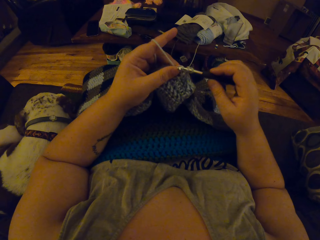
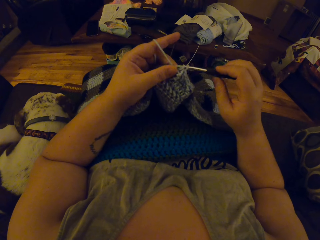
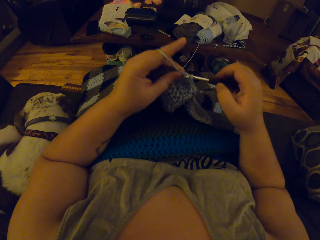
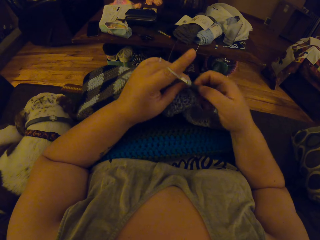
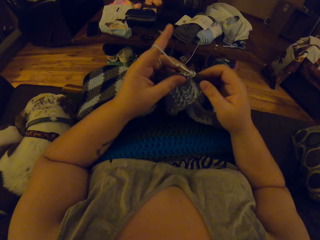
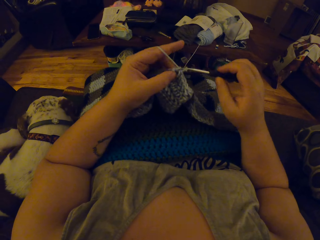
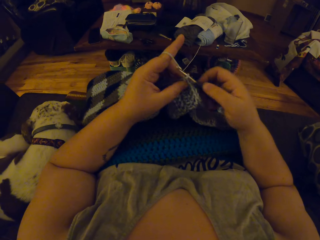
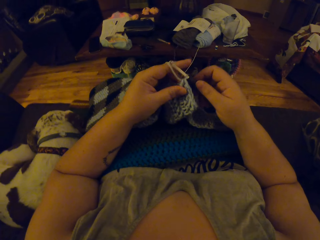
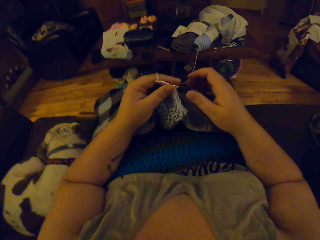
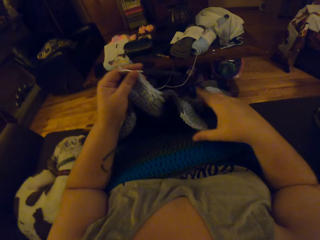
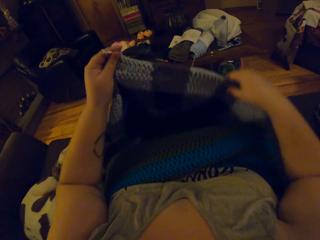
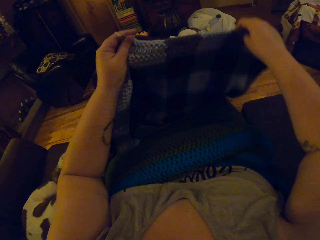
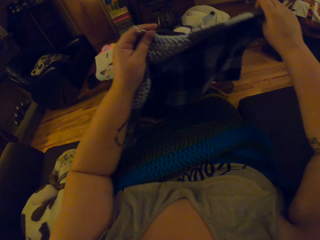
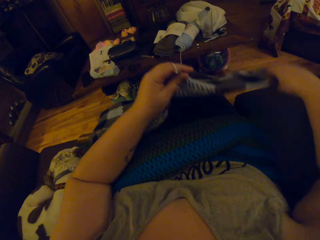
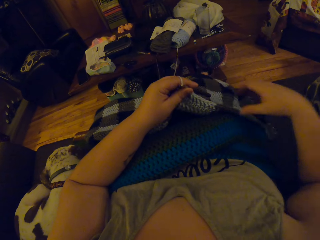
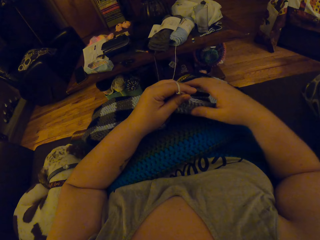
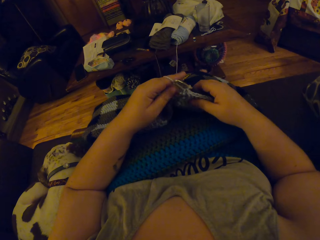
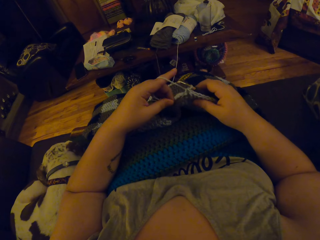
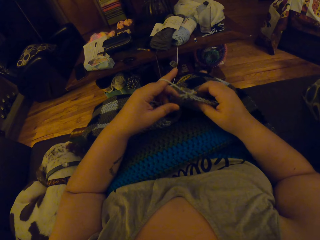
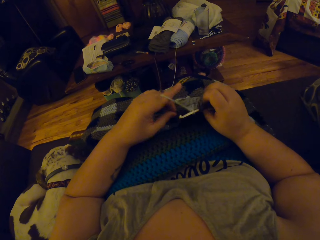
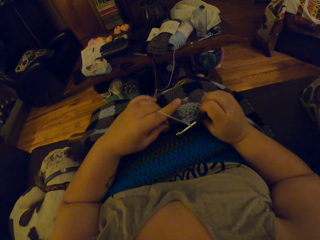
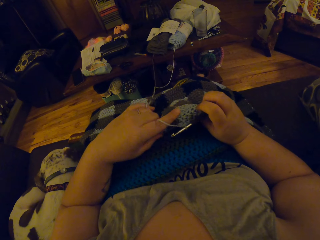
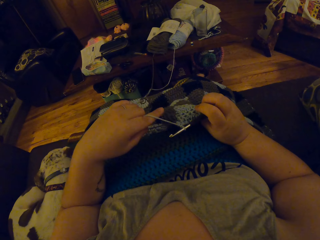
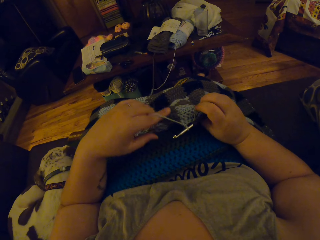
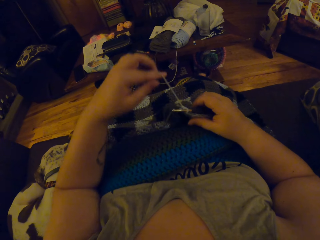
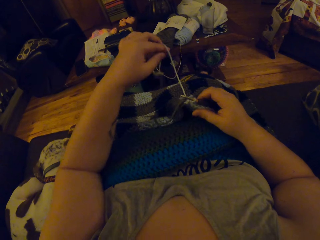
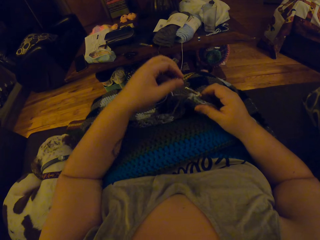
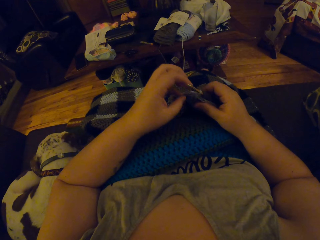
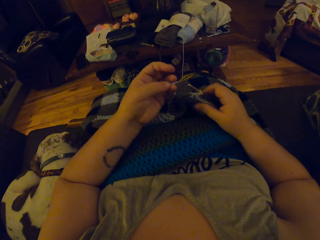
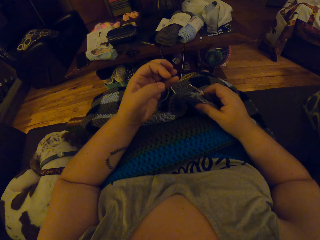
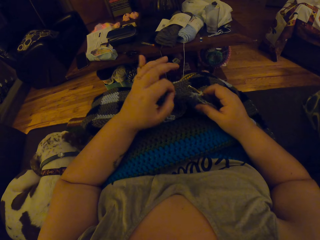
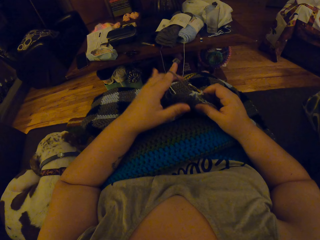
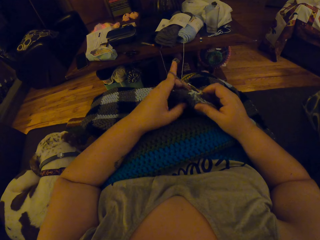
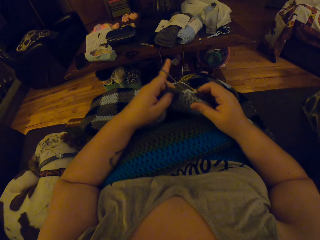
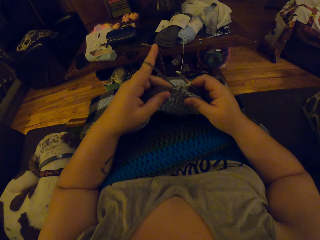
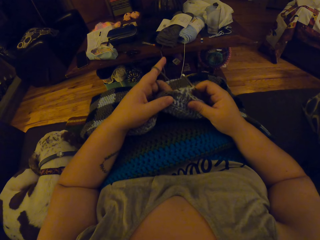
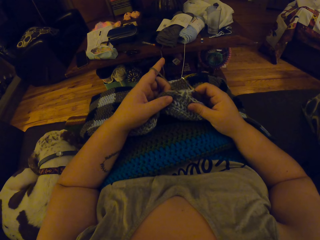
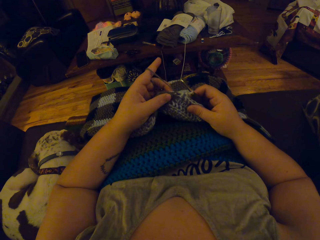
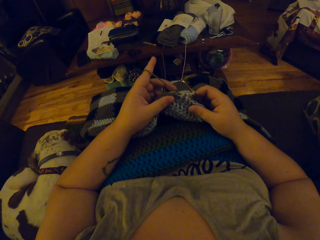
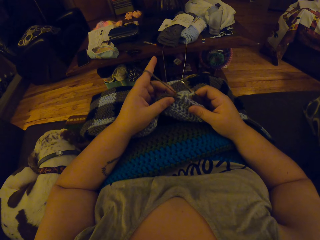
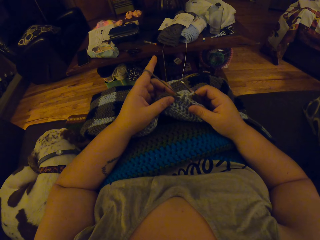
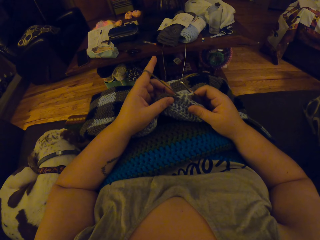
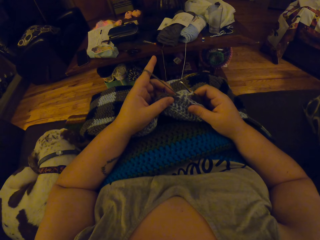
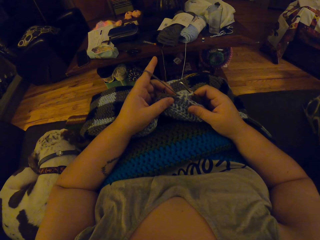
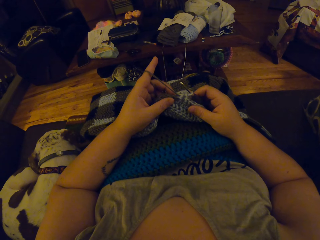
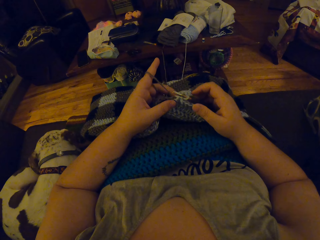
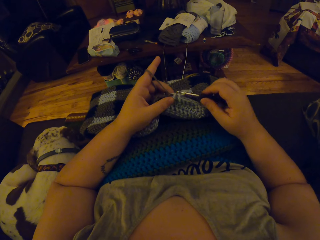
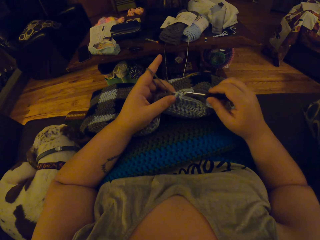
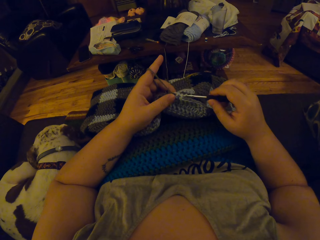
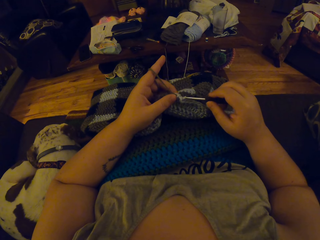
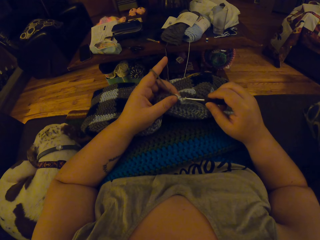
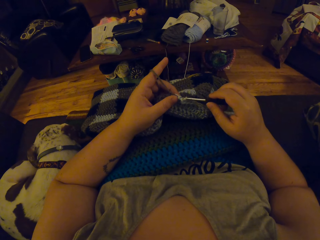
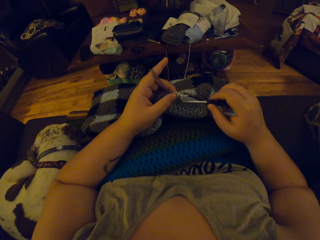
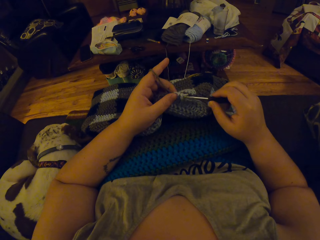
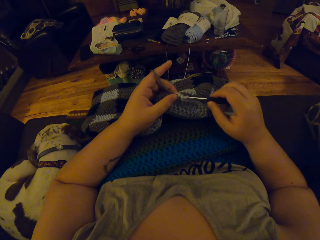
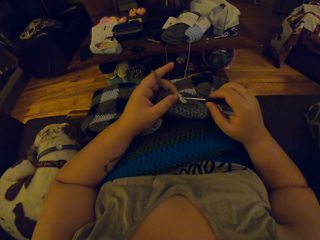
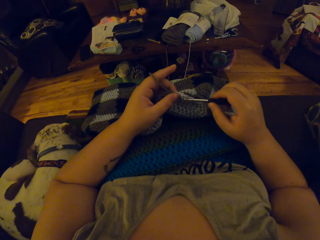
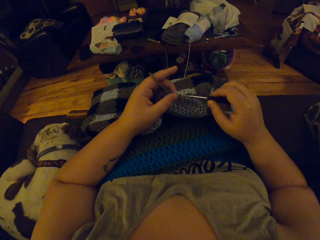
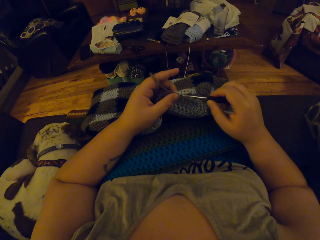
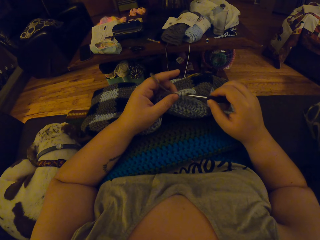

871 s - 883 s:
The camera wearer passes the crochet hook to her left hand. She lifts the yarn. She adjusts the crochet cloth with her right hand. She passes the crochet hook to her right hand. She wraps the strip of yarn around the finger of her left hand. She puts the crochet into the yarn loops with her right hand.

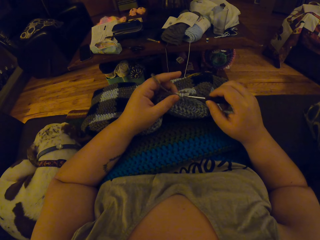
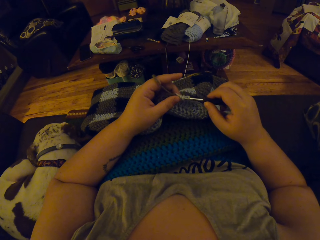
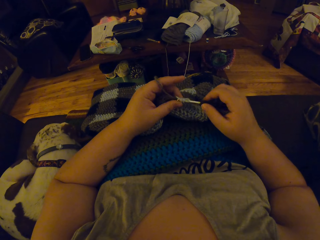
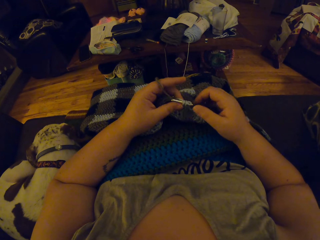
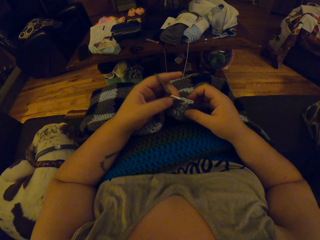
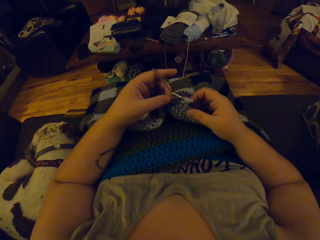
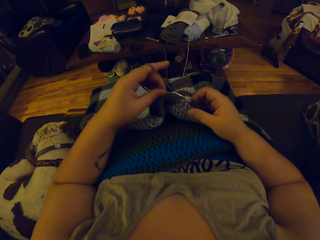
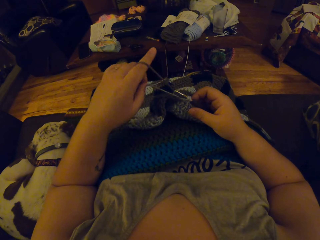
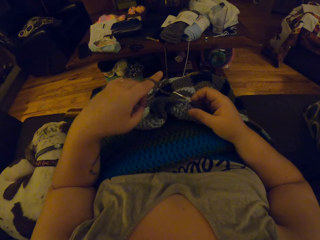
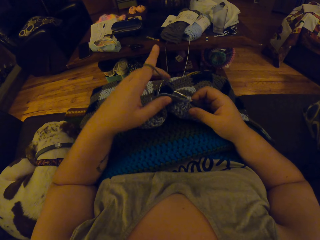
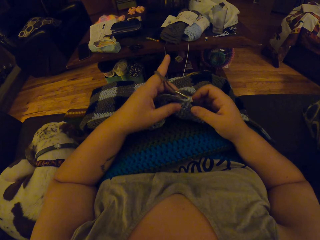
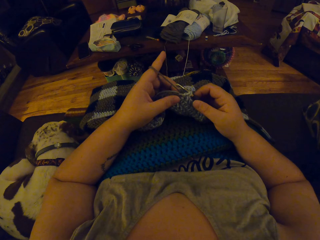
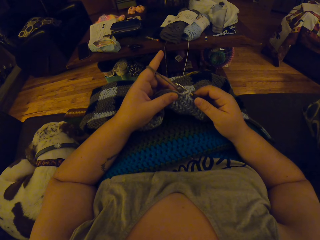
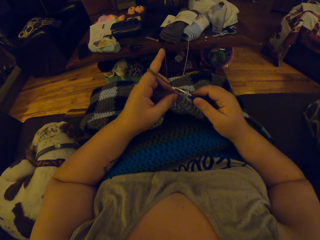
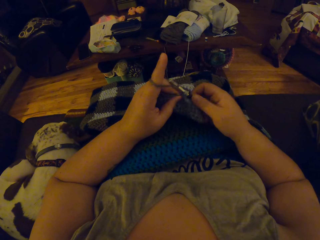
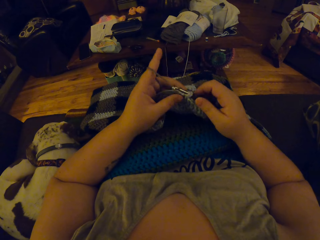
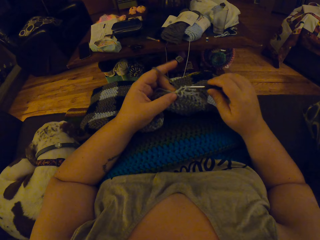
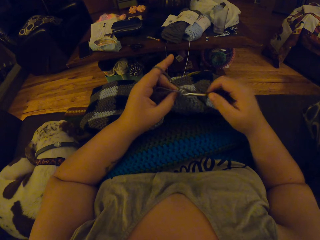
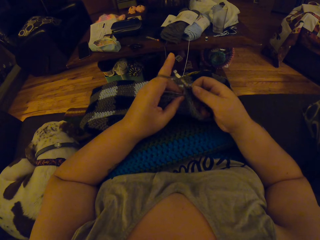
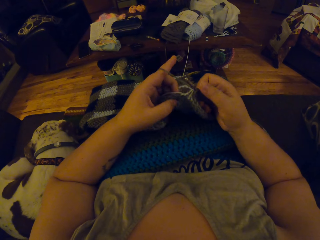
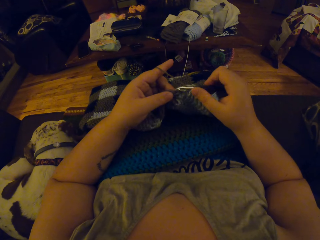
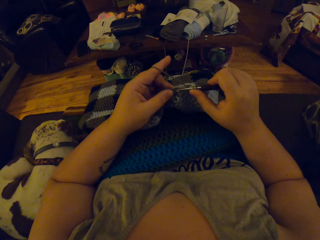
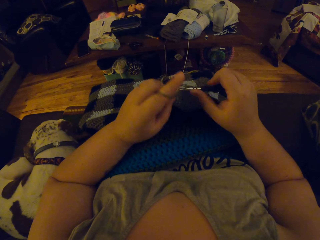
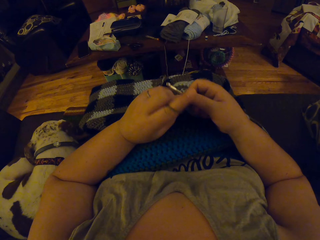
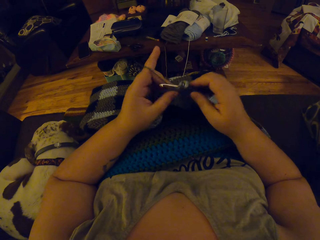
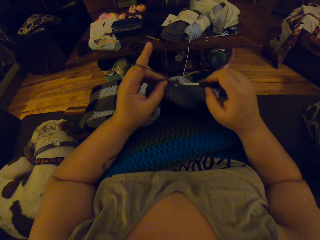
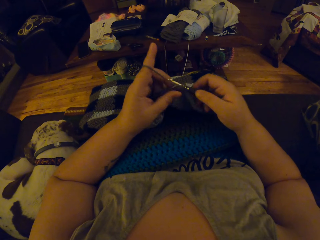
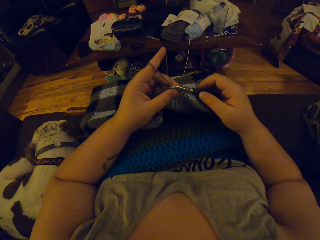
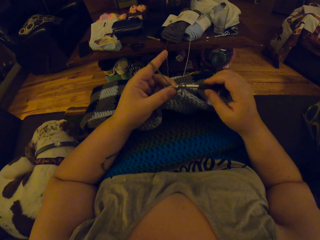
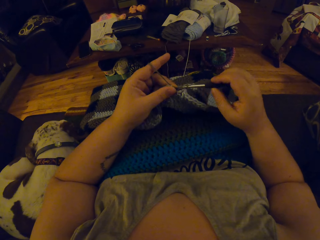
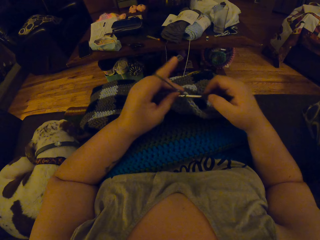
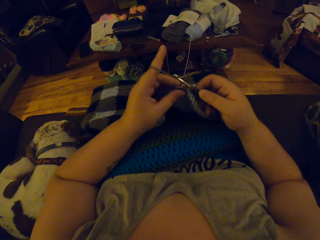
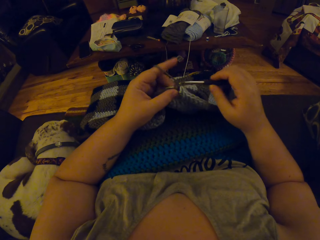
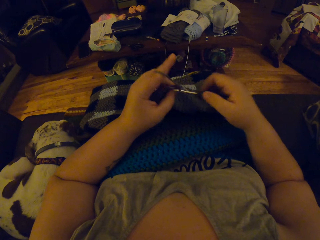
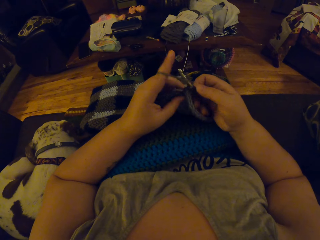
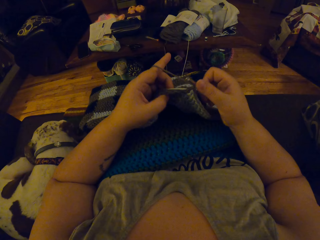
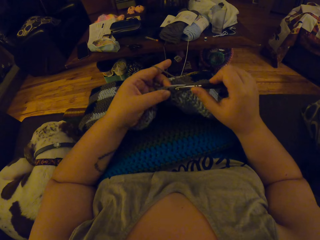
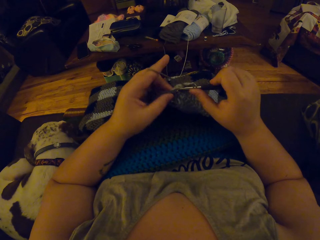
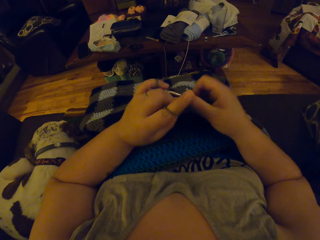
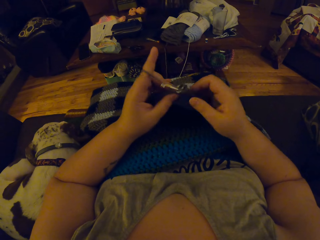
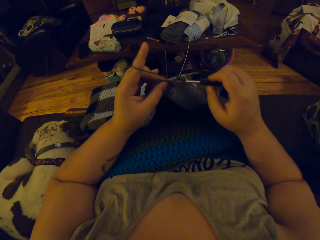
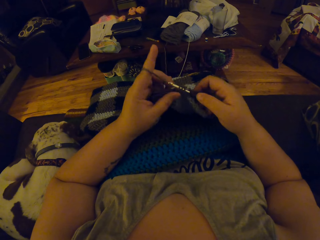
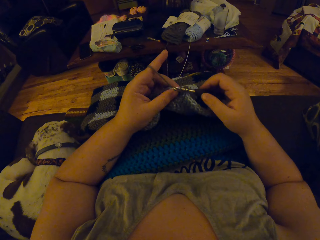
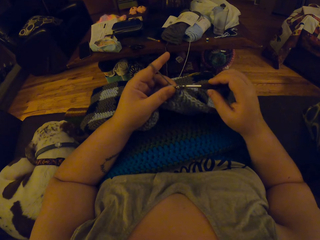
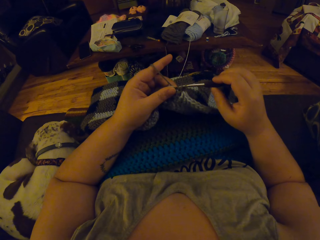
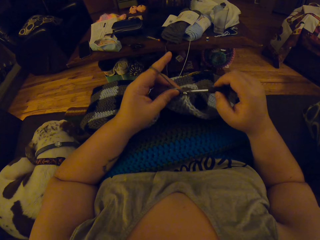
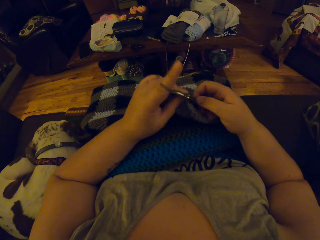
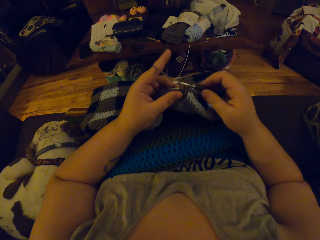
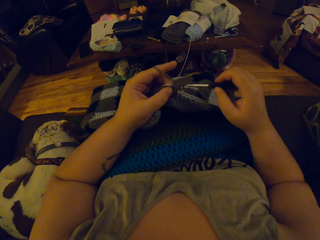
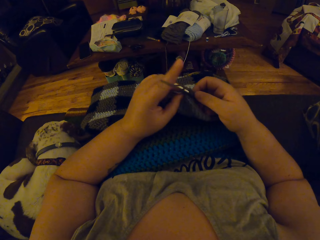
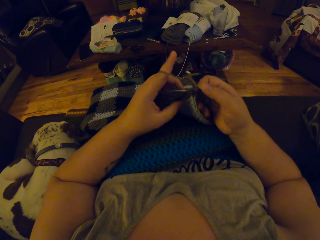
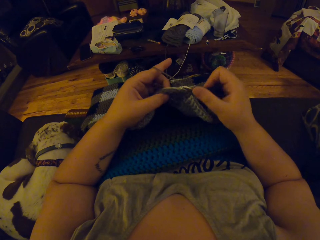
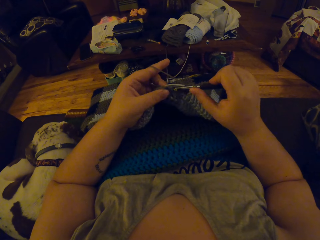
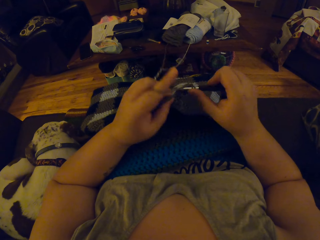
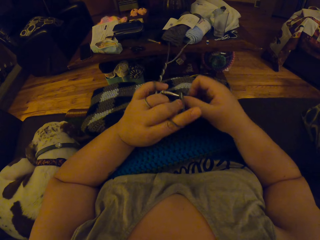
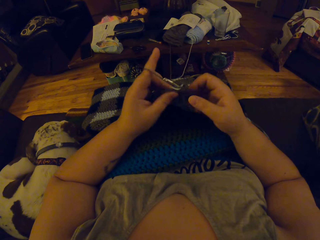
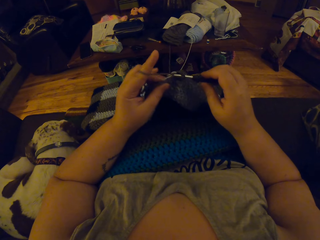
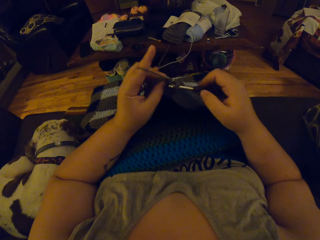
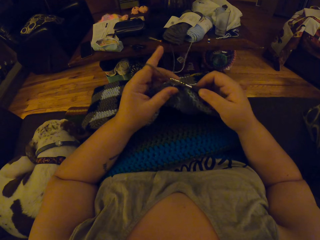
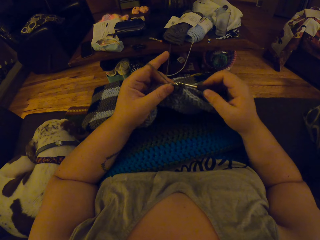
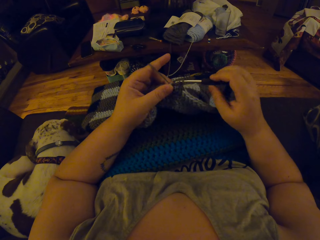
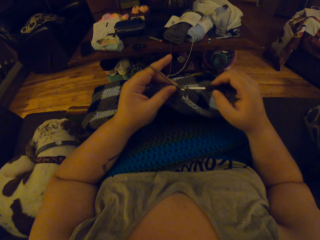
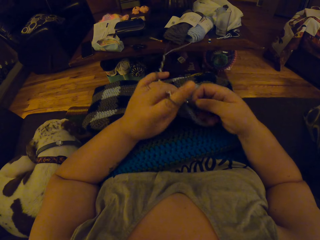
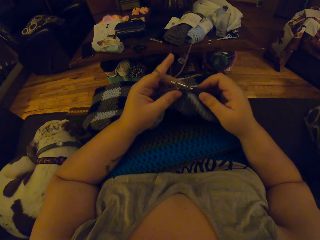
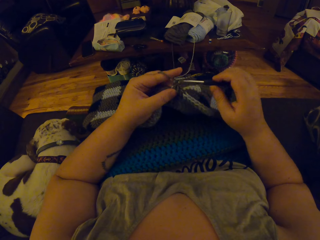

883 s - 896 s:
The camera wearer crochets with her left hand and the crochet hook in her right hand.
